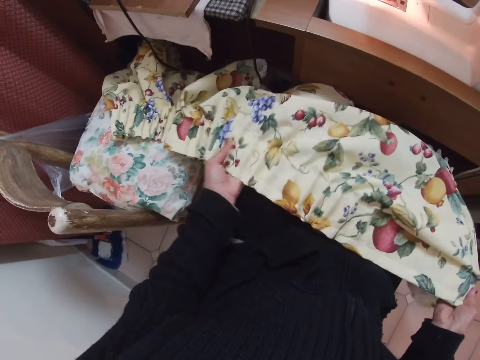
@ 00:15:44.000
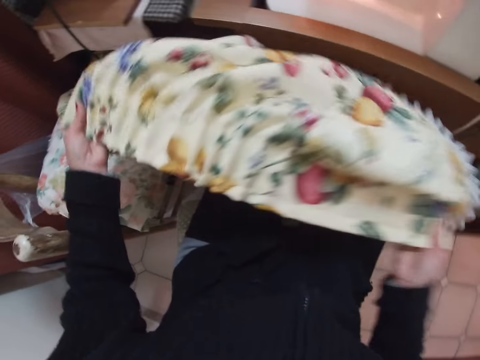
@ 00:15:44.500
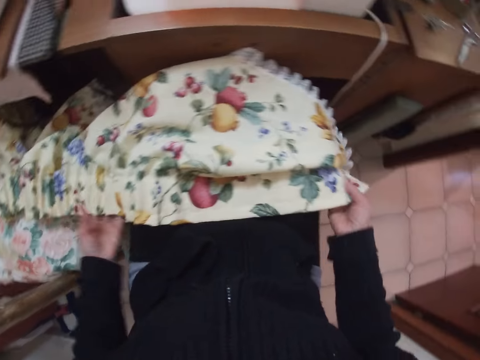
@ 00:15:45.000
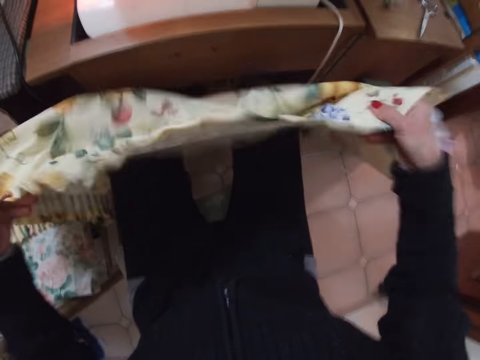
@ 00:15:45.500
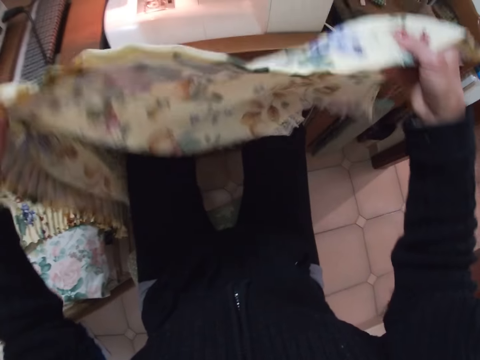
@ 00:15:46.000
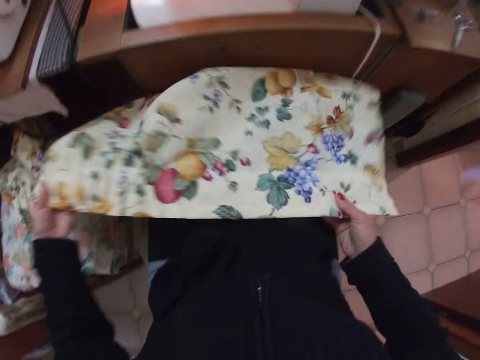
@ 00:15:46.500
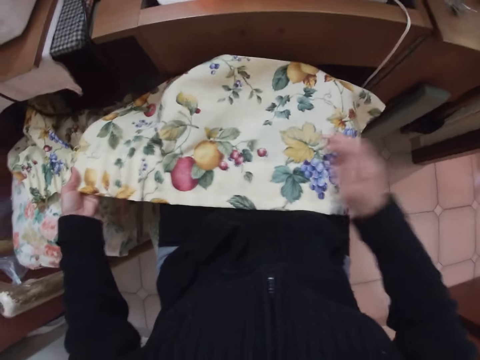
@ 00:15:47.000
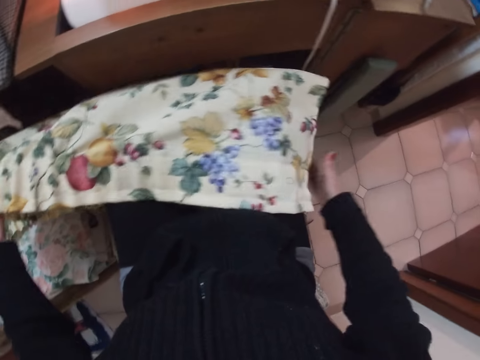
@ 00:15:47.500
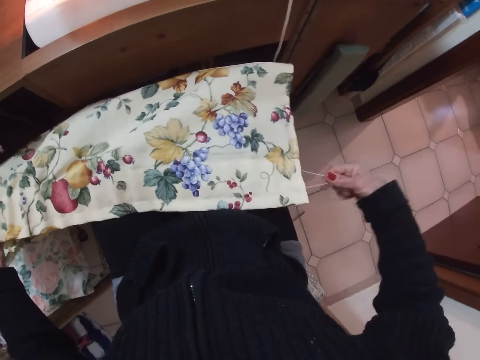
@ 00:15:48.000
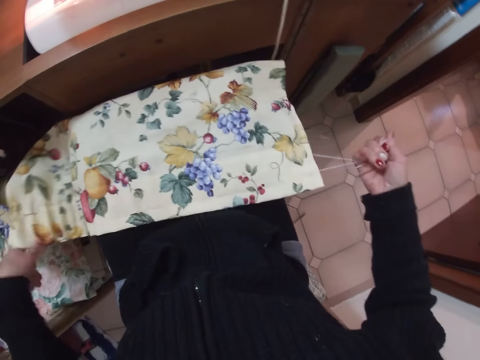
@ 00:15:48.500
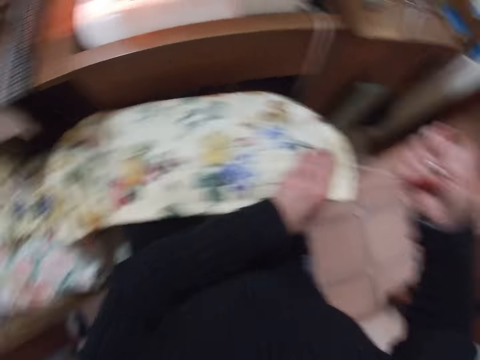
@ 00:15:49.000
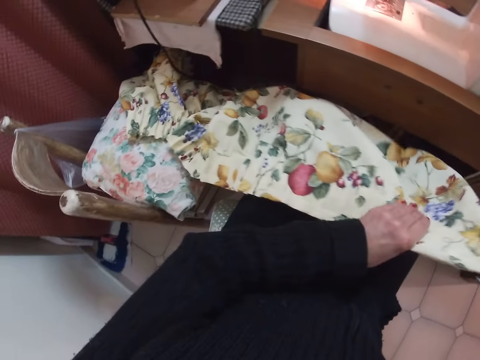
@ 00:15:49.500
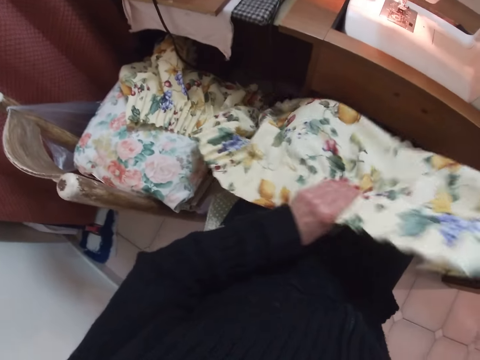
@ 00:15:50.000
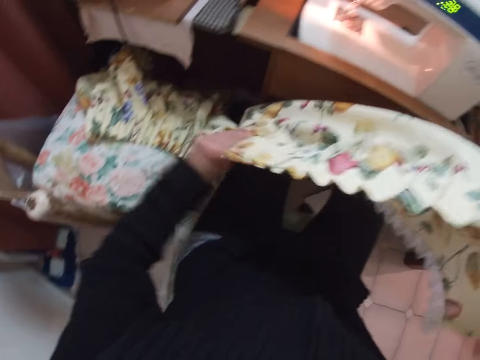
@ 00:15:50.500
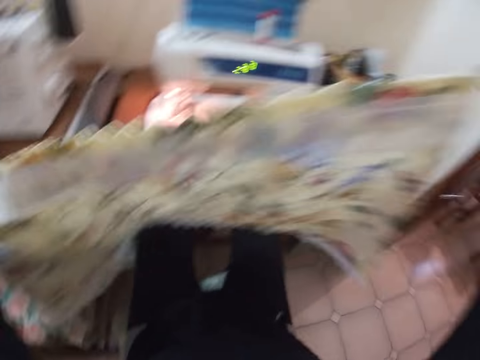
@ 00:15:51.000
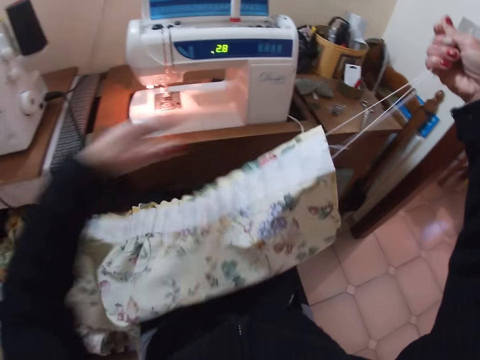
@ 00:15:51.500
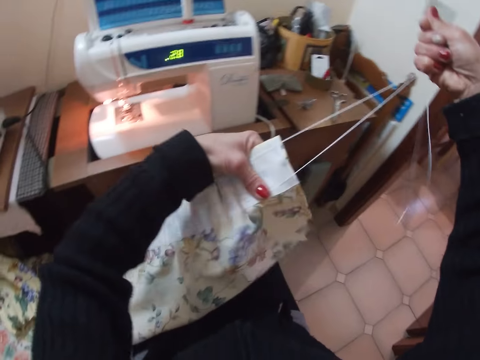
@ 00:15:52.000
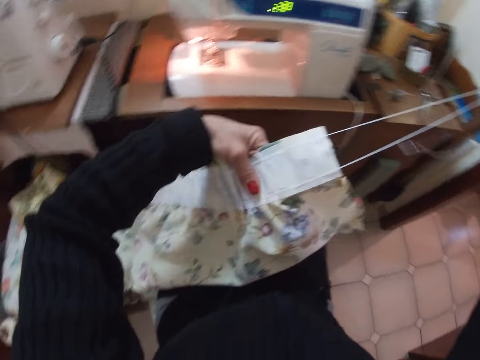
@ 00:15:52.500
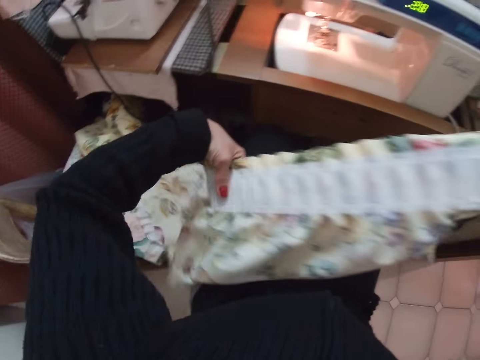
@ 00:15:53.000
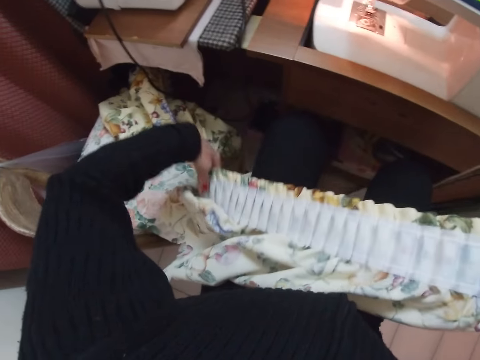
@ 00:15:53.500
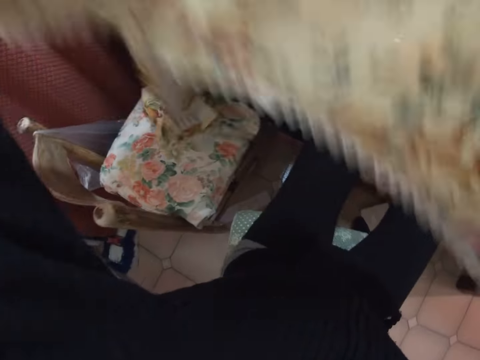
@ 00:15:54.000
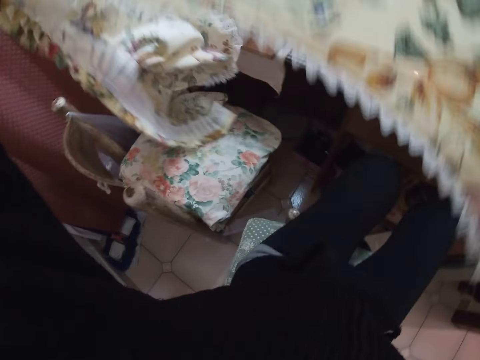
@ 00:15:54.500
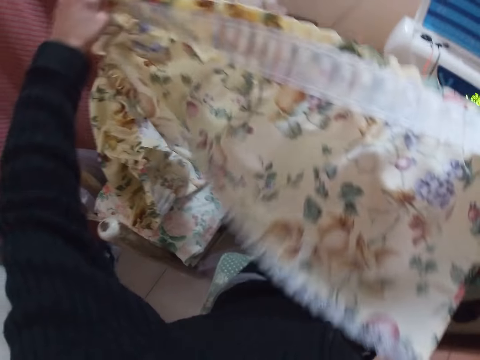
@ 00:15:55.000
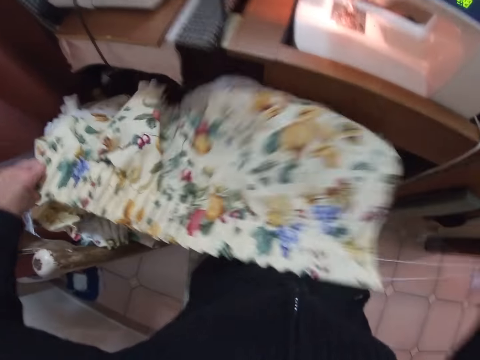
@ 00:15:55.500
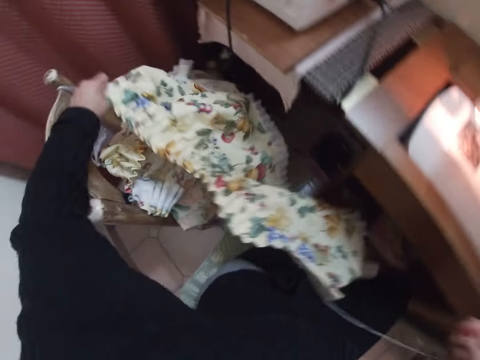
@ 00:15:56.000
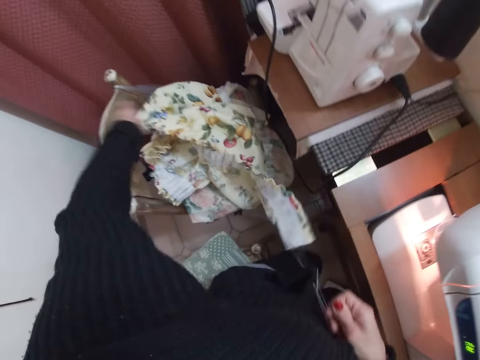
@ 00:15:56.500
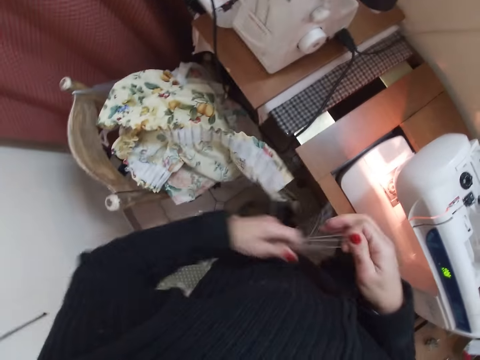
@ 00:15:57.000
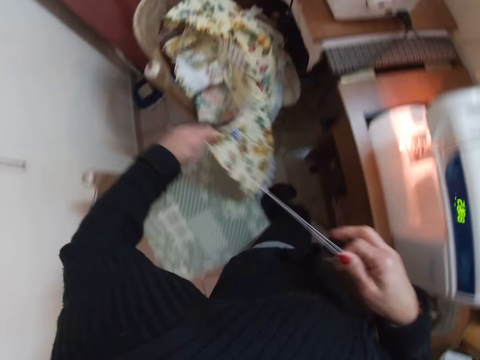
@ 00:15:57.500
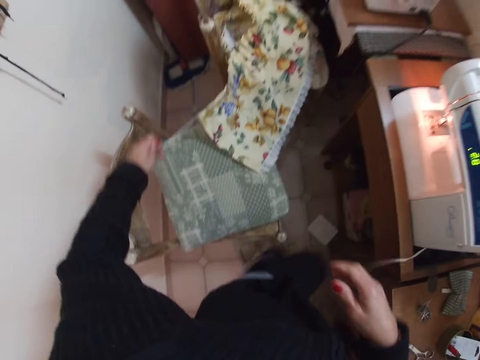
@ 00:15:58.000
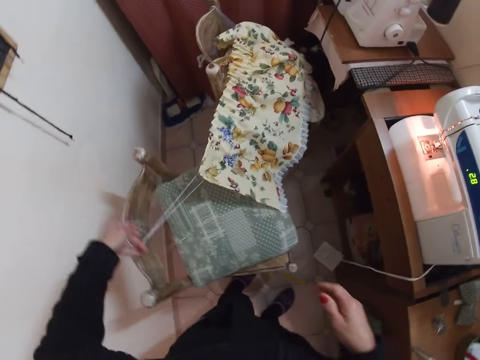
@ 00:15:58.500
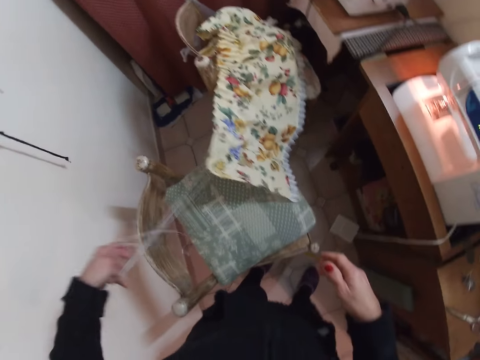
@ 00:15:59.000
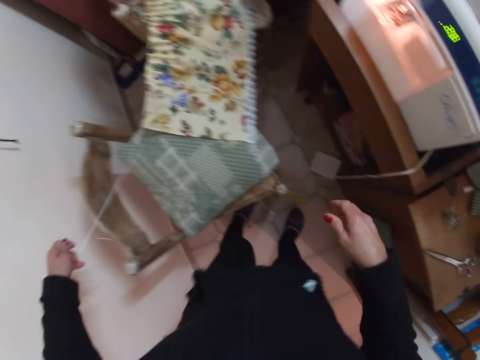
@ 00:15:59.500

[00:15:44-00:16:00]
The camera wearer shakes the fabric or cloth. She places the fabric on her thighs. She pulls the thread from the fabric with her right hand. She straightens out the fabric with her left hand. She lifts the cloth. She adjusts the cloth. She lifts the cloth. She places the fabric on a chair. She gets up from the chair. She passes the thread on the fabric from her right hand to her left hand. She holds the thread.

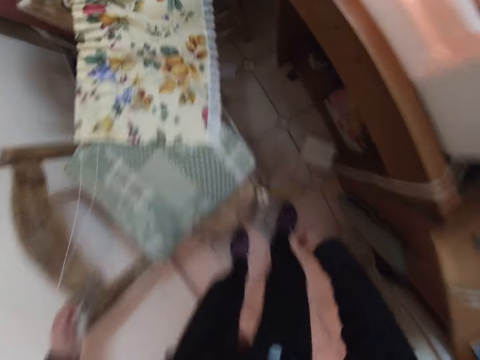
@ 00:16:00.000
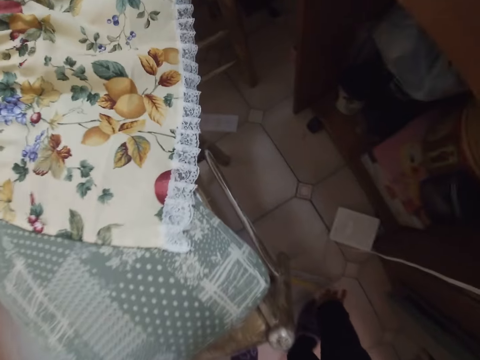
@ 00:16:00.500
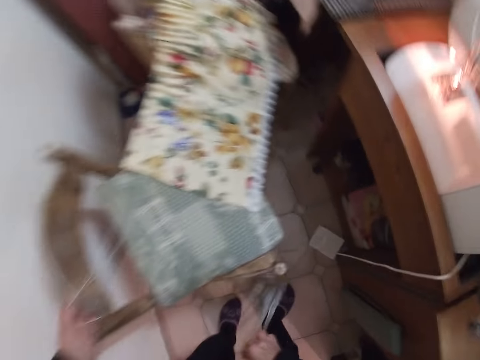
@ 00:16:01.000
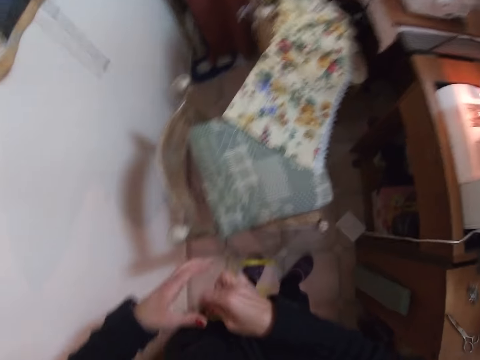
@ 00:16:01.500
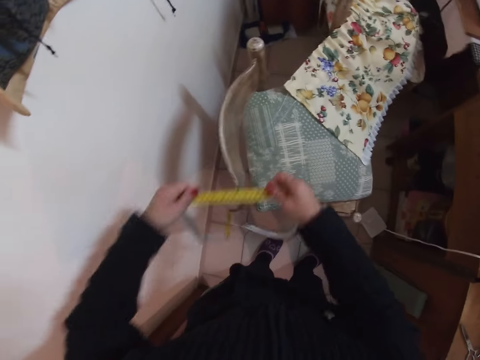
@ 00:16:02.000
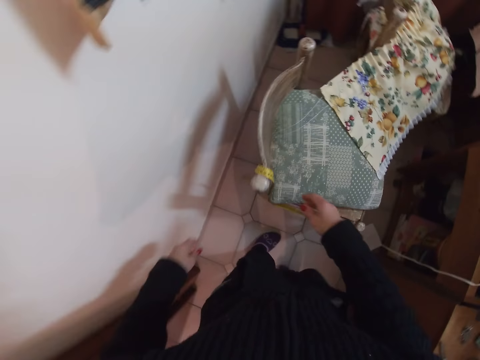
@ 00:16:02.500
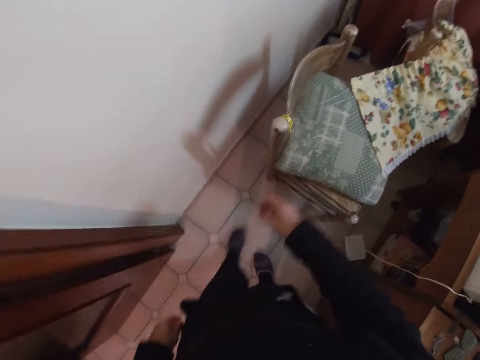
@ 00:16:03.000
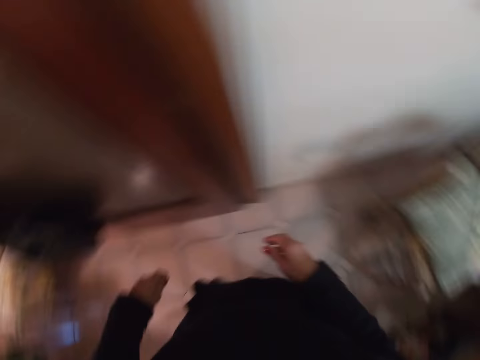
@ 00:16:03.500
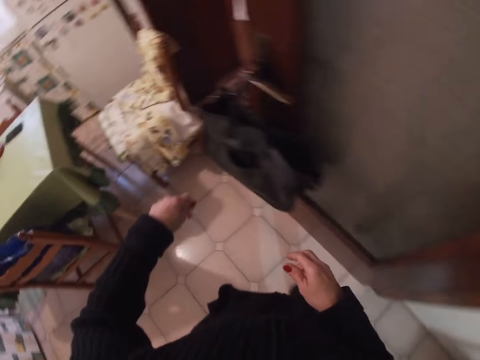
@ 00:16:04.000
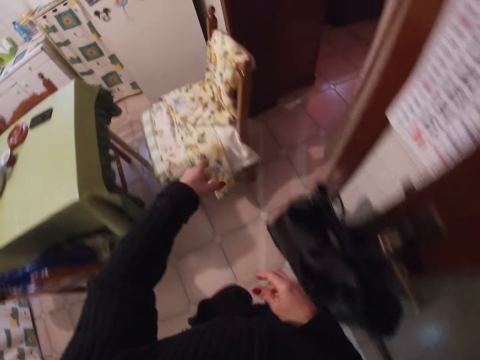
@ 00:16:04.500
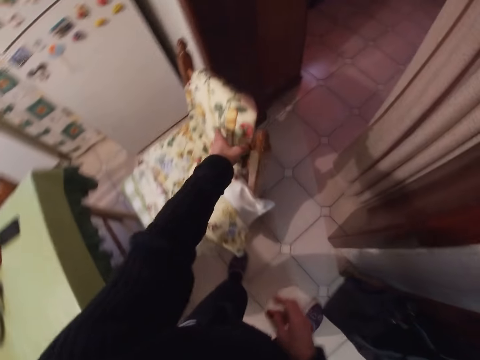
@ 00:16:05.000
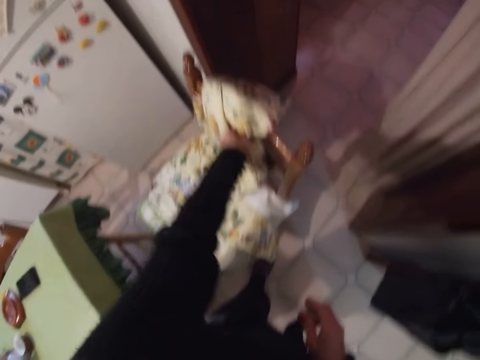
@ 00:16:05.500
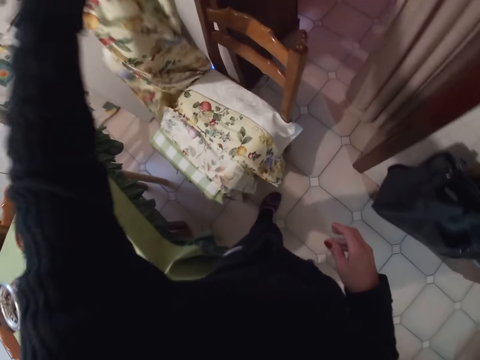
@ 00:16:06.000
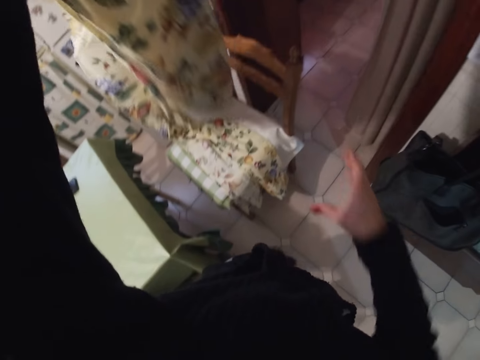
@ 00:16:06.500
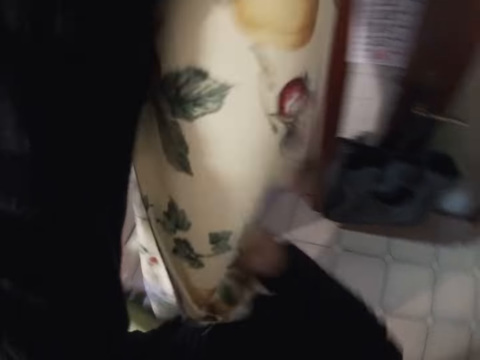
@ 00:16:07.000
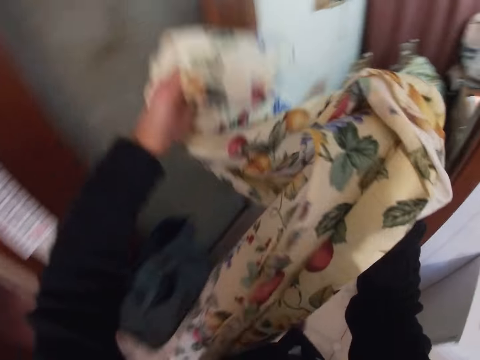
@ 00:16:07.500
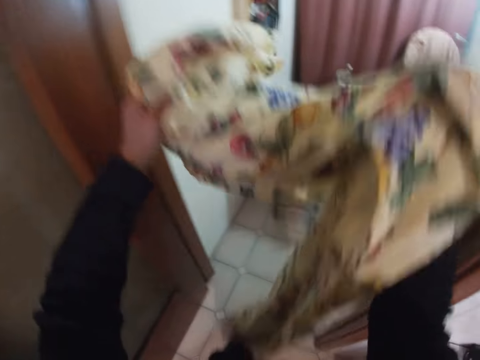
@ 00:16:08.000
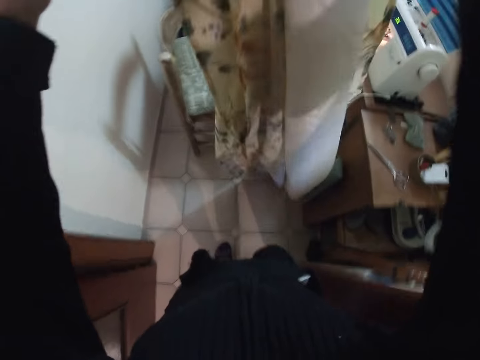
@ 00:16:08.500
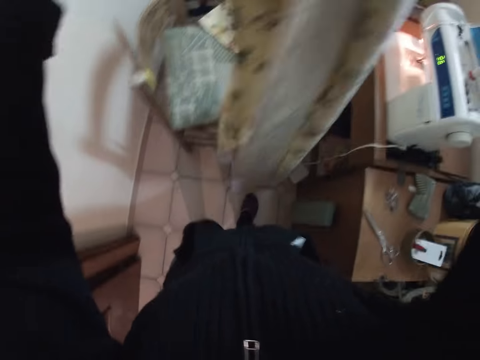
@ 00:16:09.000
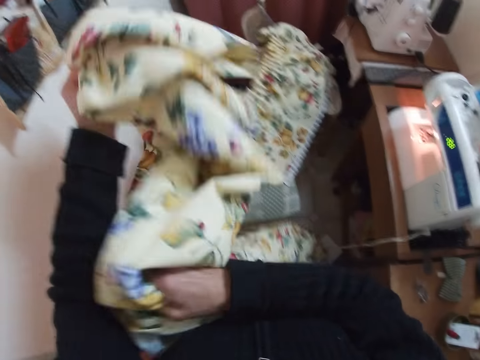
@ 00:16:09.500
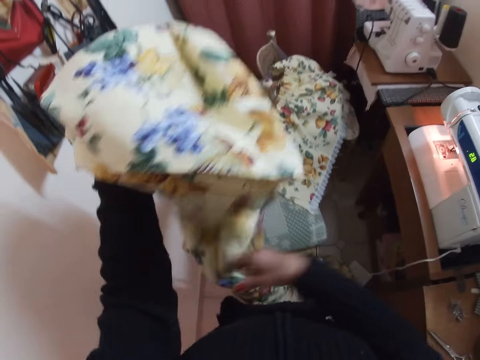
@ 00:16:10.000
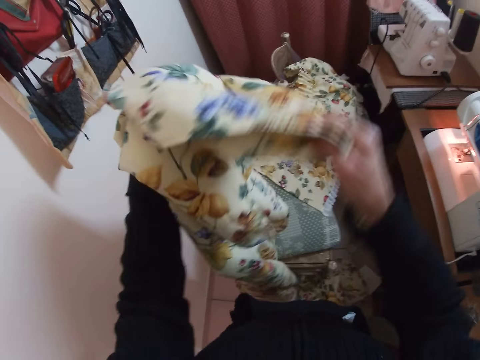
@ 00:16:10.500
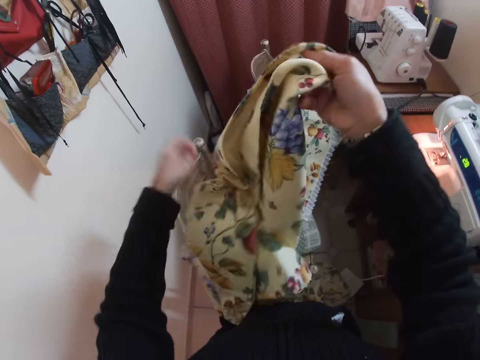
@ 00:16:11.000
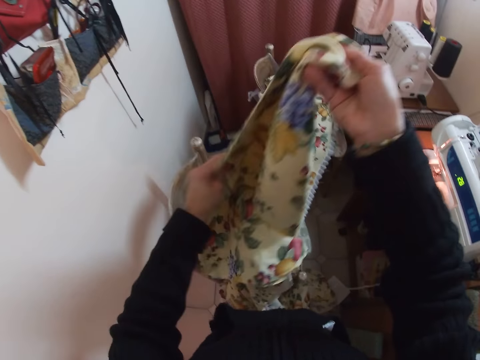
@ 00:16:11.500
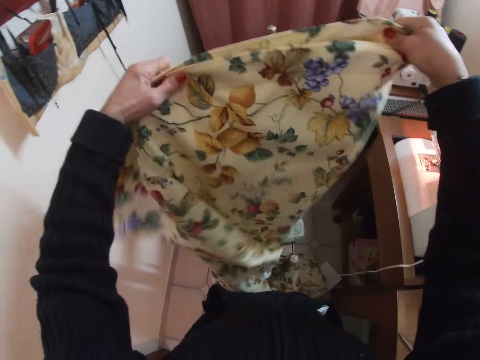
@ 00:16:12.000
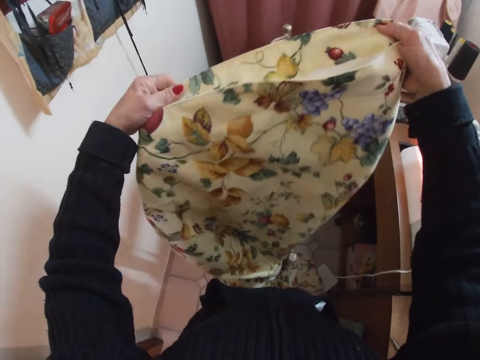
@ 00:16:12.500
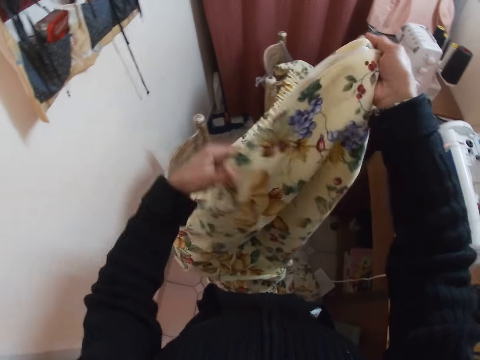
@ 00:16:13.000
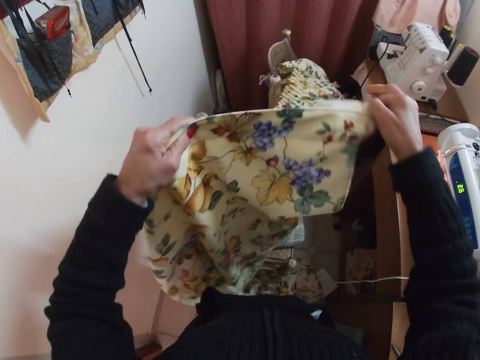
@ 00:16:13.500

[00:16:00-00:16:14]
The camera wearer picks up the measuring tape from the floor with her right hand. She hangs the measuring tape on the chair. She walks around the house. She picks up a fabric from another chair with her left hand. She walks around the house. She spreads out the fabric with both hands.
